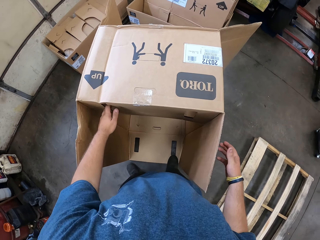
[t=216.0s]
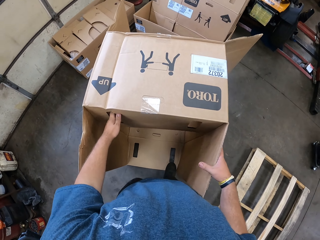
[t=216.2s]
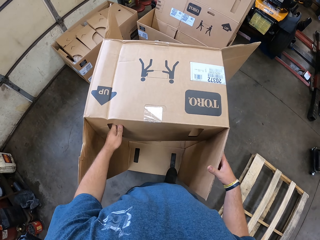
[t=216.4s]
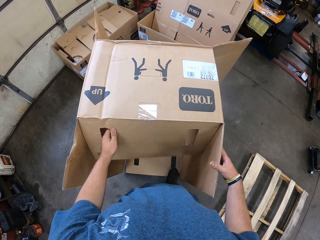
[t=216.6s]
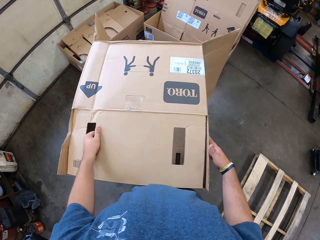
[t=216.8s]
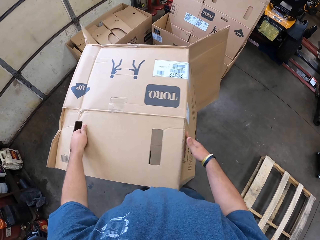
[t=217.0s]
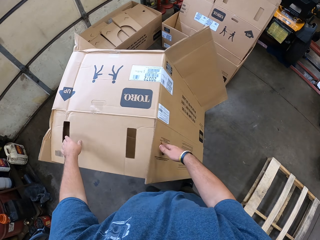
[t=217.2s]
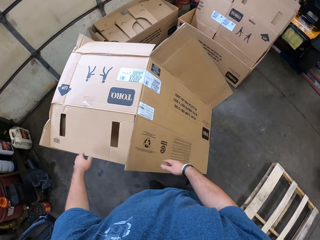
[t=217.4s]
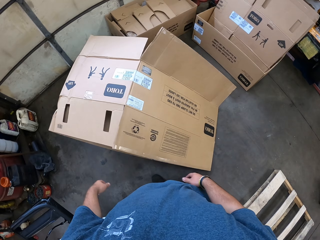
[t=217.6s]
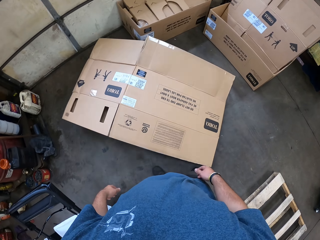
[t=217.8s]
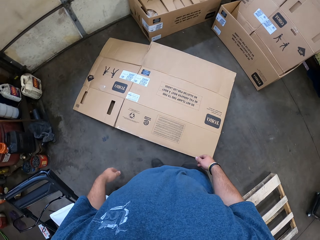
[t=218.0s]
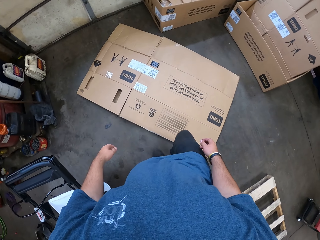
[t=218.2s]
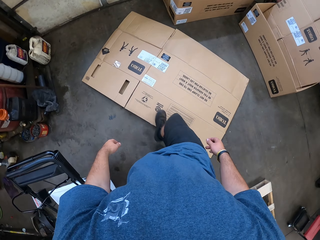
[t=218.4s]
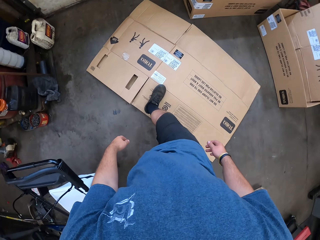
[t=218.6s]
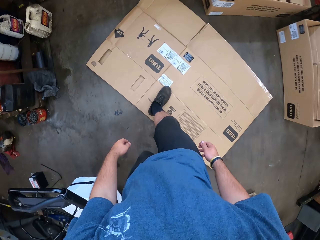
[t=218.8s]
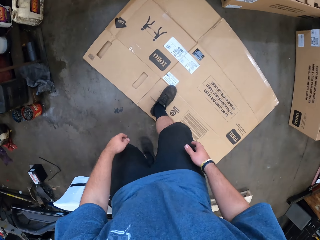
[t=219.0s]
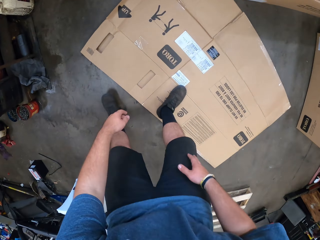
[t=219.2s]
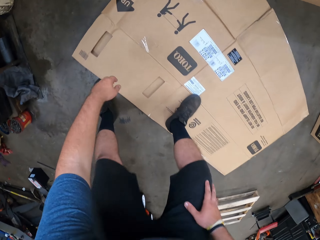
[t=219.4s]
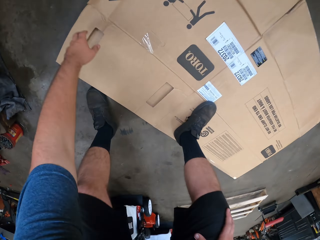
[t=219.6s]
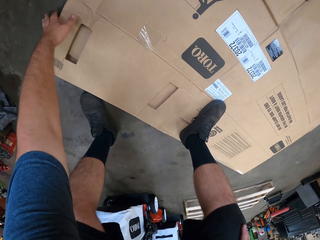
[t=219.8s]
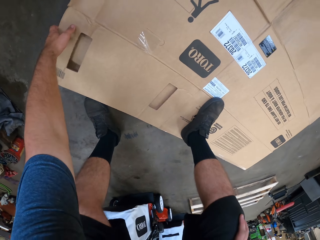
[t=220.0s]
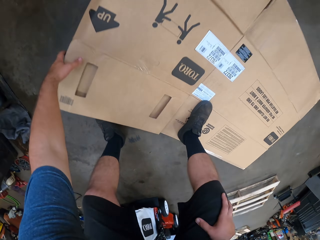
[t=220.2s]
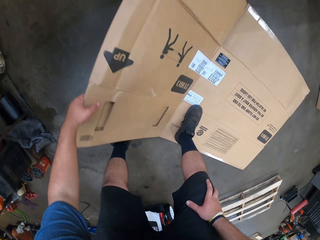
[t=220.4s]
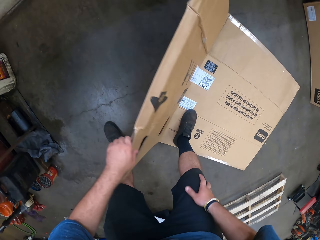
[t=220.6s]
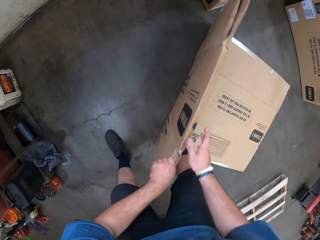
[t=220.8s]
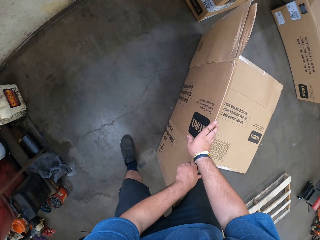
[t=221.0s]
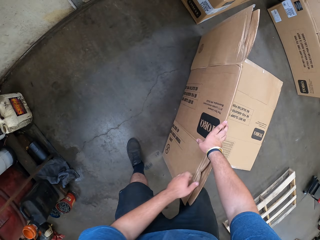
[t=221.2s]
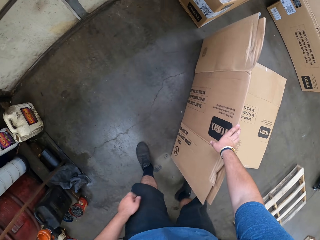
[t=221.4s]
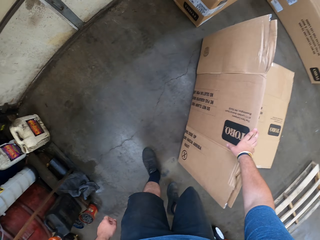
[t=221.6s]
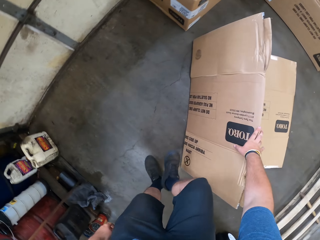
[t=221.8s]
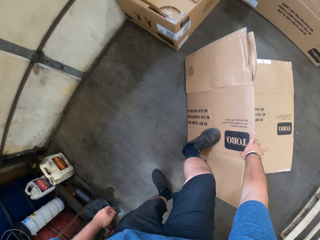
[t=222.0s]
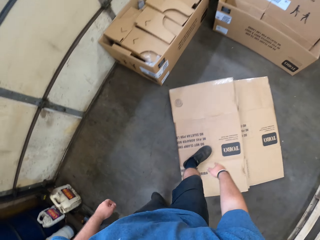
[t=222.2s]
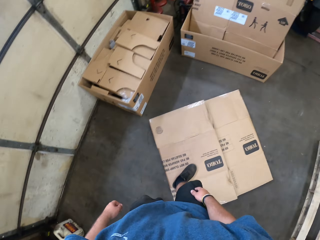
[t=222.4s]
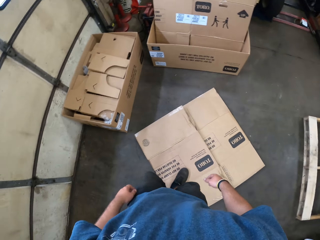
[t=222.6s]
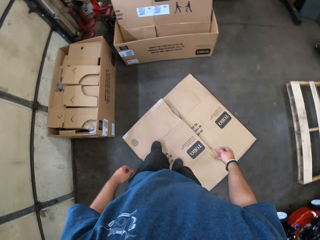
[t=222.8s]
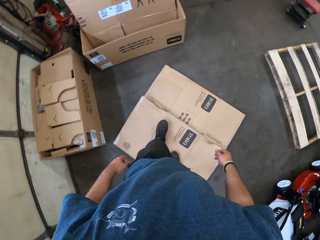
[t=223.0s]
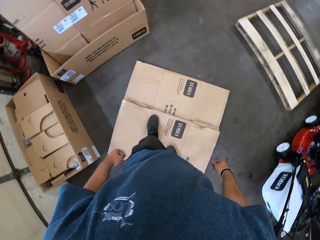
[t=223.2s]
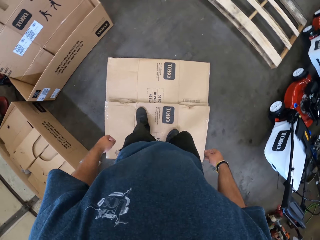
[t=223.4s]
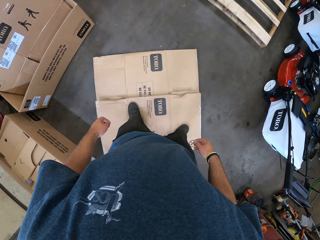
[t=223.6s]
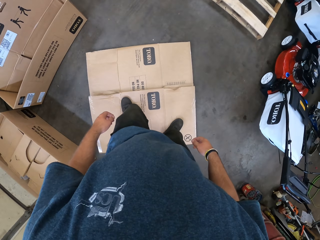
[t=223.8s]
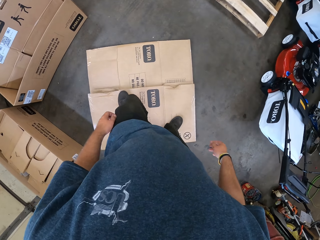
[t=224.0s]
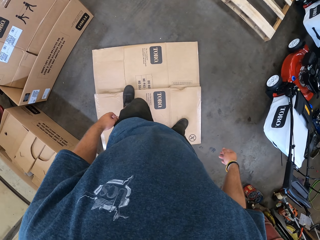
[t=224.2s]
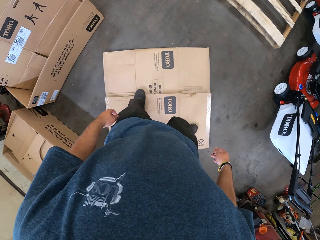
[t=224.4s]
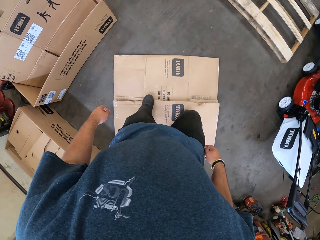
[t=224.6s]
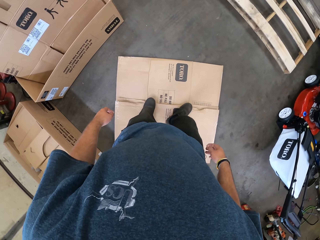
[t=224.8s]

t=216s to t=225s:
The camera wearer drops the box. They step on the box. They fold a carton.

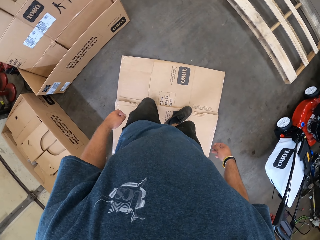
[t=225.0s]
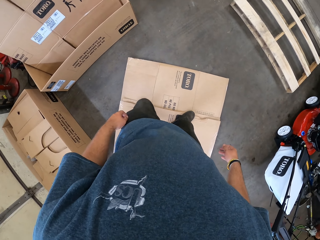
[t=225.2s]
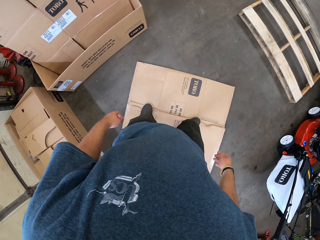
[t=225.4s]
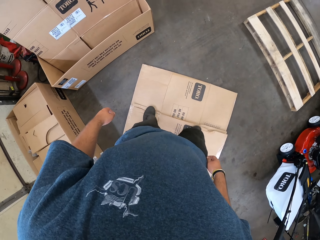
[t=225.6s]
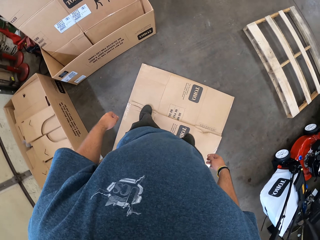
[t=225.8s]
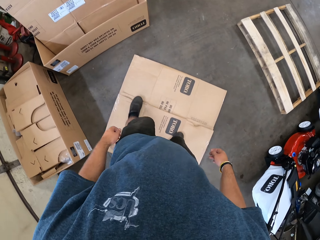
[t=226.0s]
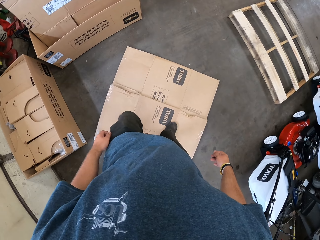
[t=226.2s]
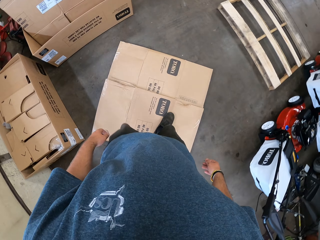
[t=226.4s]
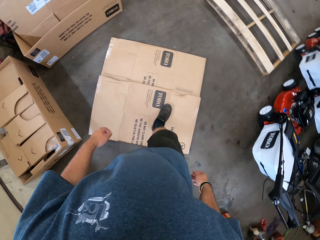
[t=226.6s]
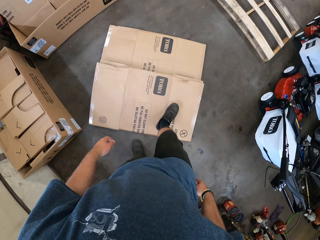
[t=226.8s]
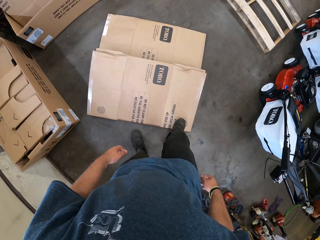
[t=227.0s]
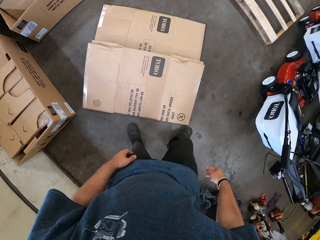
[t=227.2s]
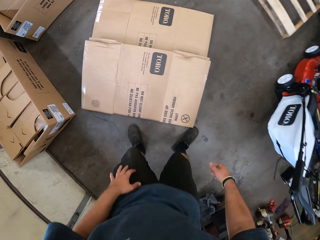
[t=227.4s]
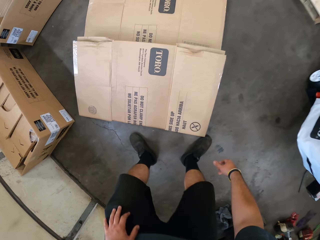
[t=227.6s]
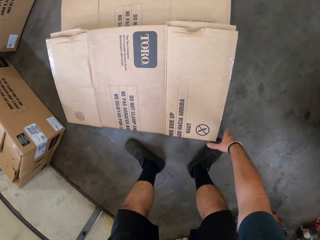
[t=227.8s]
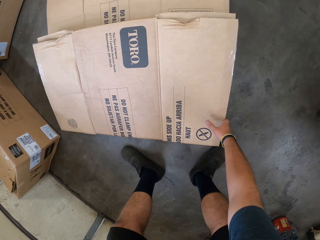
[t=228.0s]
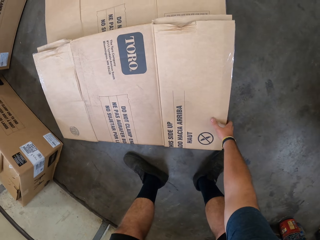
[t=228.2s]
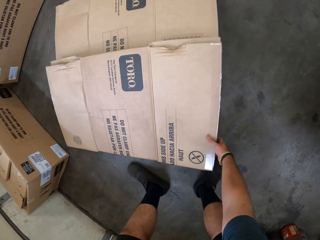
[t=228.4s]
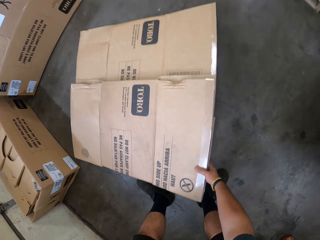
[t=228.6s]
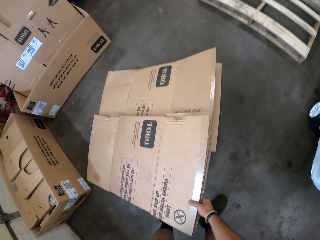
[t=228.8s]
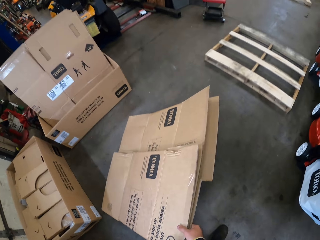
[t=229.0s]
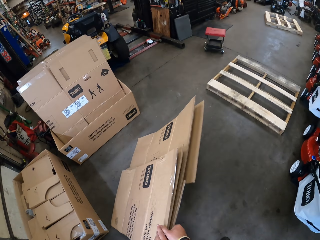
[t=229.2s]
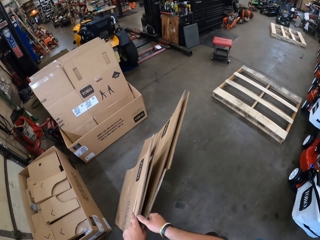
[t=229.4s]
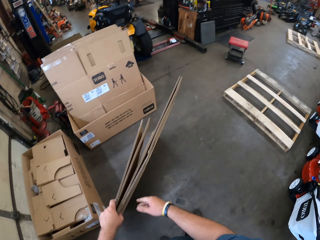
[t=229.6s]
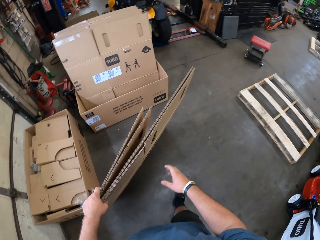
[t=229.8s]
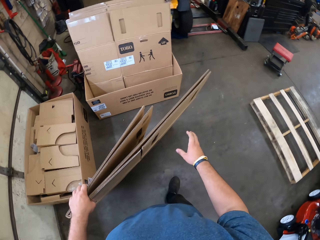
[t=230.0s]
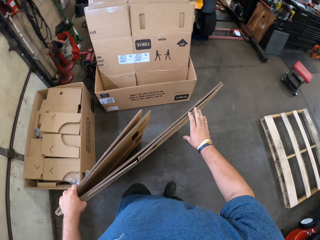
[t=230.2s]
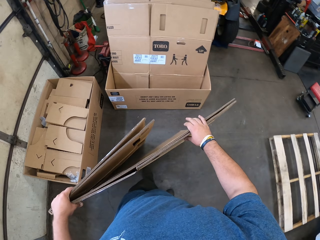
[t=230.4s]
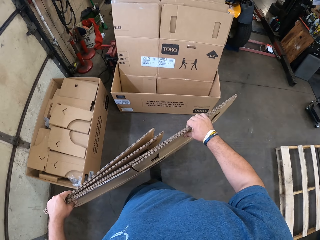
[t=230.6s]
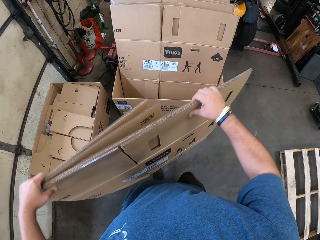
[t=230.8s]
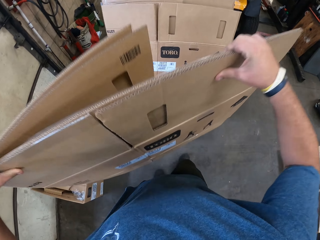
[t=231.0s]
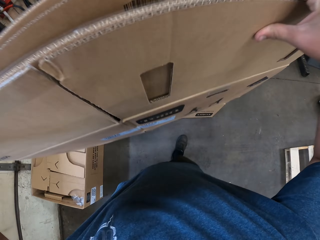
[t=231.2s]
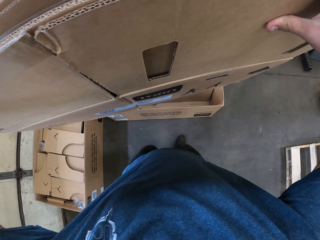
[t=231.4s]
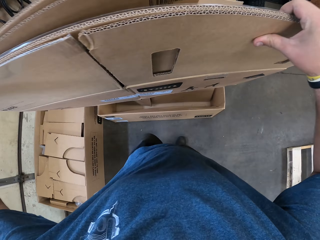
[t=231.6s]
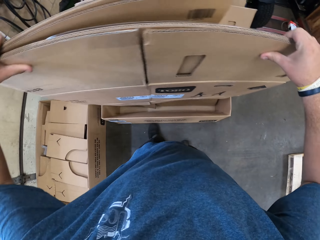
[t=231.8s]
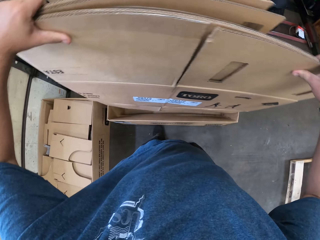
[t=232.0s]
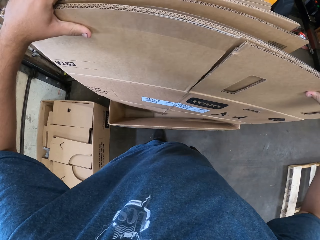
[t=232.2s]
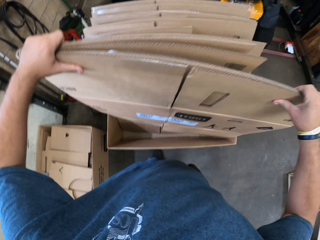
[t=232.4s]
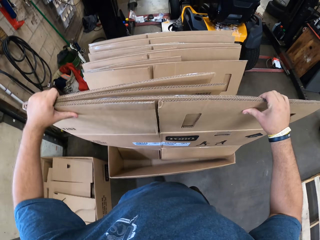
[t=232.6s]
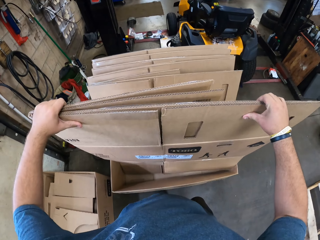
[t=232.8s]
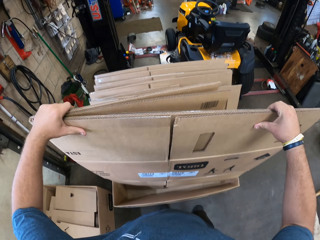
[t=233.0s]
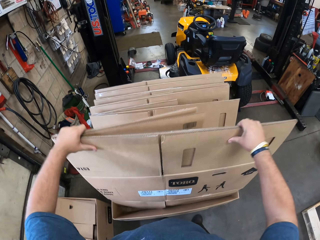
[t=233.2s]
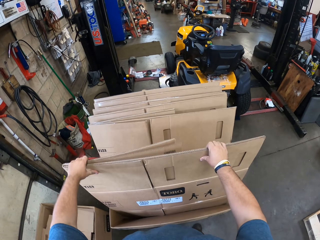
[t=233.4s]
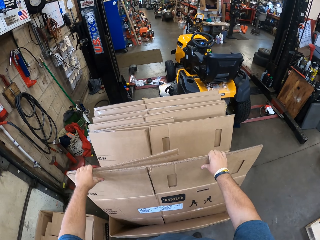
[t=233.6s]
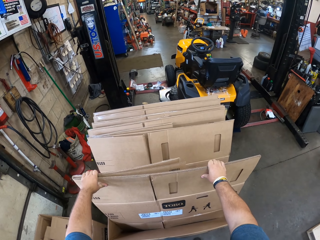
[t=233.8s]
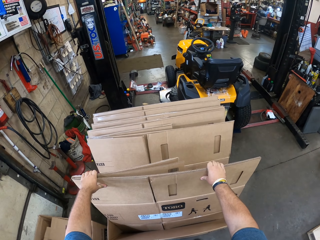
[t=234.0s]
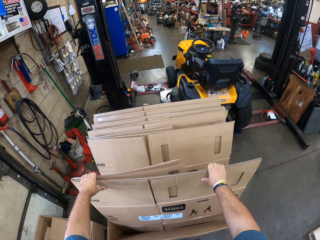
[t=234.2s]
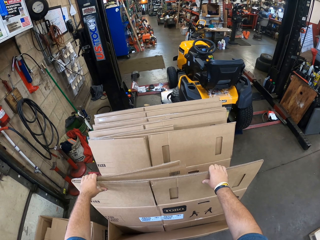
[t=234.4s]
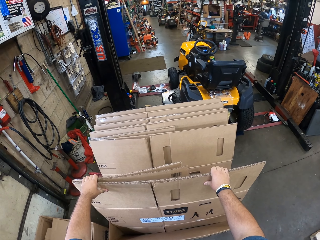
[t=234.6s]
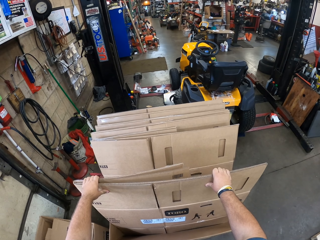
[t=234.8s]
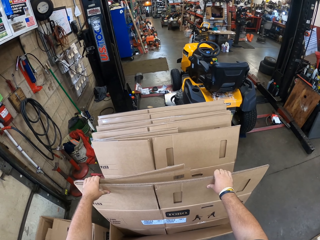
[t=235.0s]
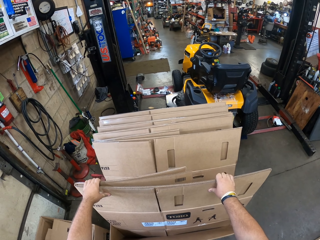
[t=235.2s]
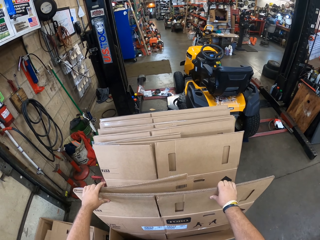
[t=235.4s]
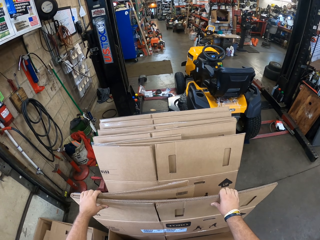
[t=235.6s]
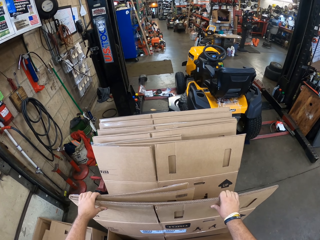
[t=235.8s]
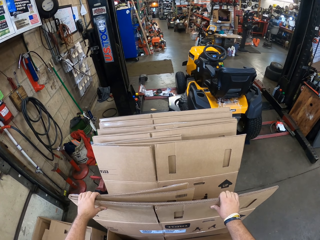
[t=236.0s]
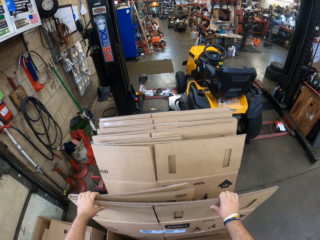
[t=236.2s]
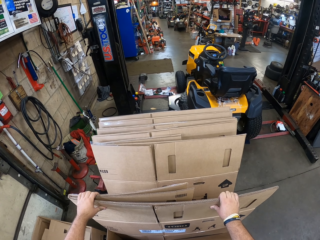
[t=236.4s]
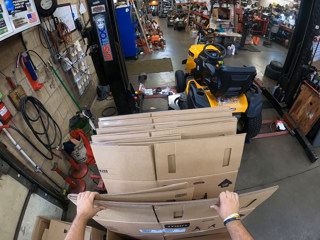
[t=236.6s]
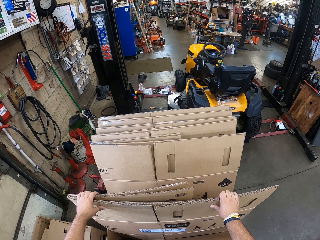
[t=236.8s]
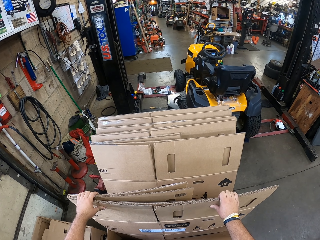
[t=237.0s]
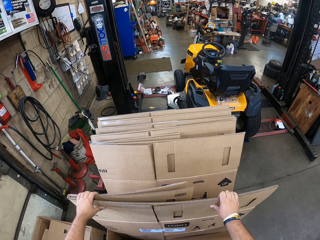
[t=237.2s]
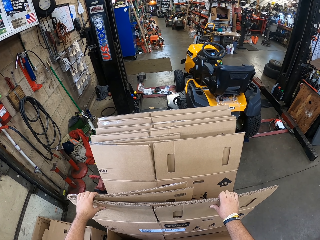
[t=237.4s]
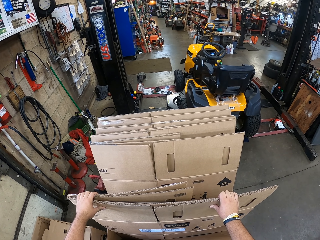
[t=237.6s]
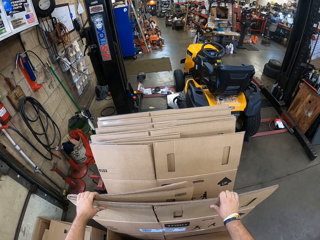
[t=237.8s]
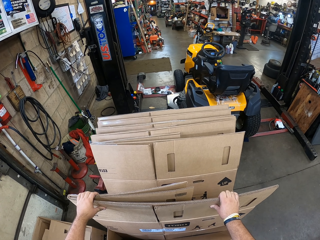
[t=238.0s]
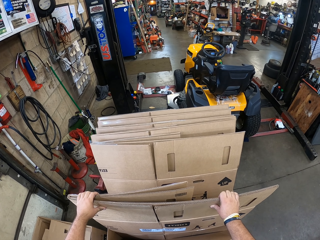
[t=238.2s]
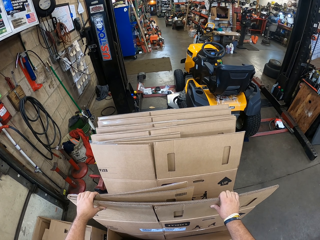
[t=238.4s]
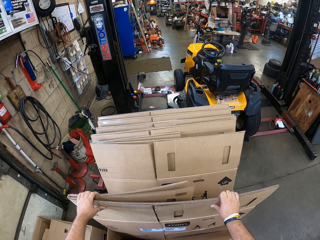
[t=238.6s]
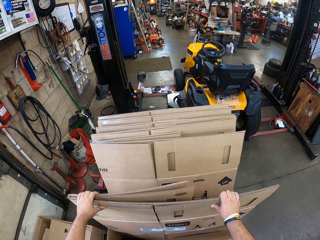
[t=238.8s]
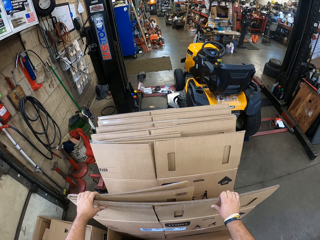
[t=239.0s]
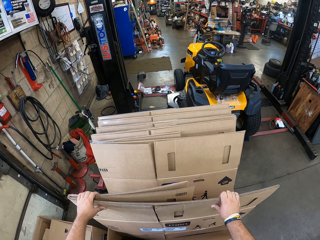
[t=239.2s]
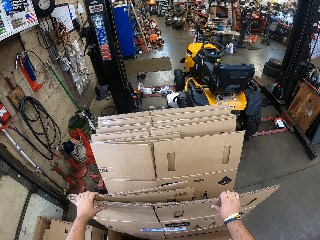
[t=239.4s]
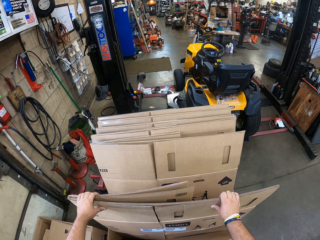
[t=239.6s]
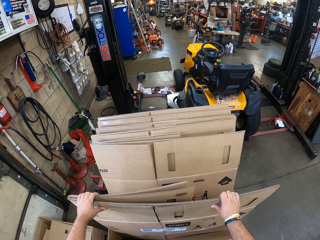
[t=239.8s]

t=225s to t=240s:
The camera wearer picks up the carton. They drop the carton. They look around.
